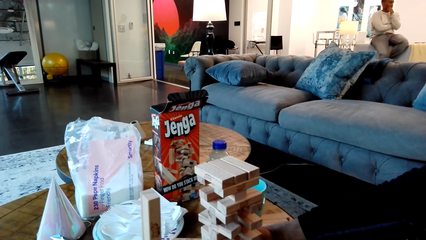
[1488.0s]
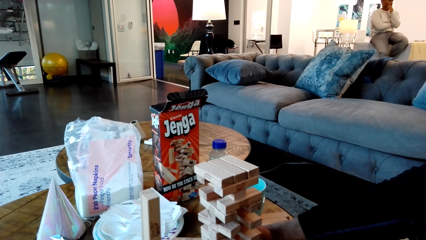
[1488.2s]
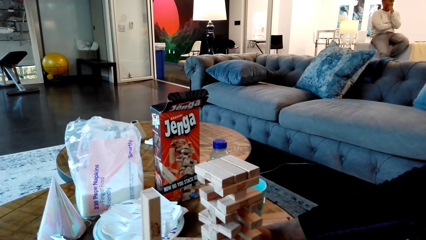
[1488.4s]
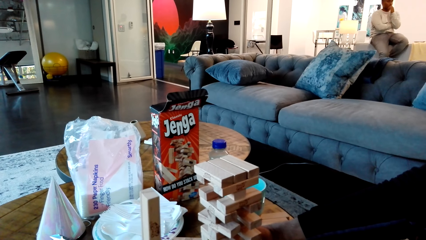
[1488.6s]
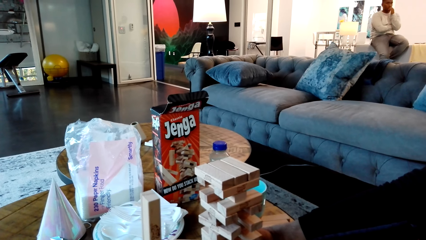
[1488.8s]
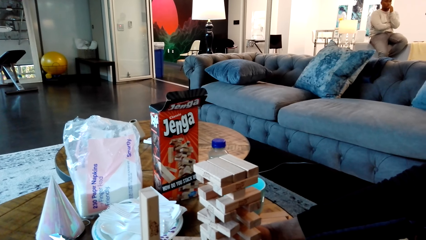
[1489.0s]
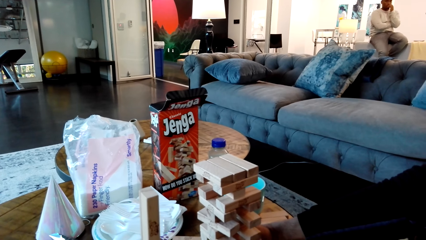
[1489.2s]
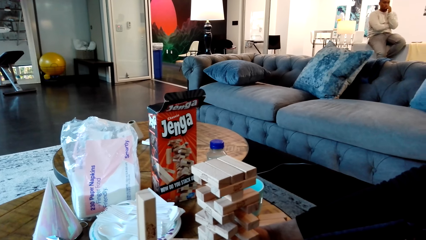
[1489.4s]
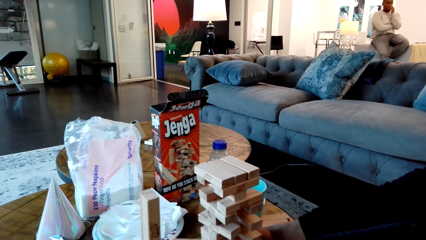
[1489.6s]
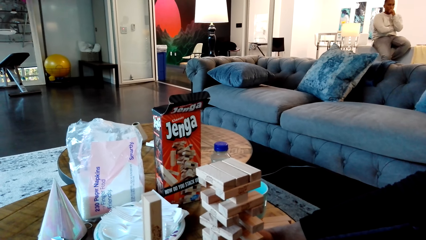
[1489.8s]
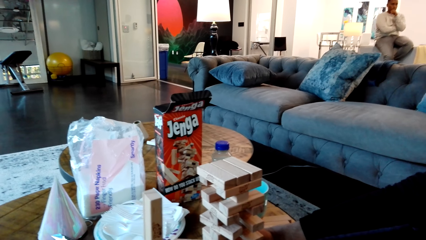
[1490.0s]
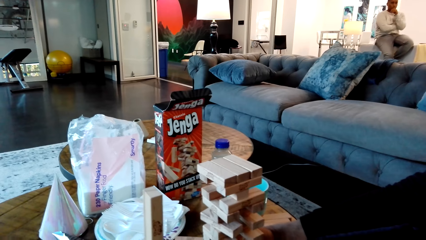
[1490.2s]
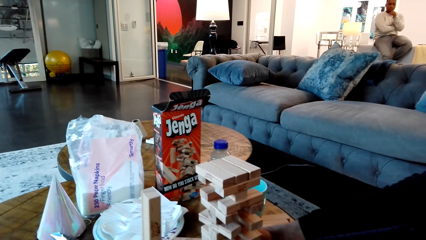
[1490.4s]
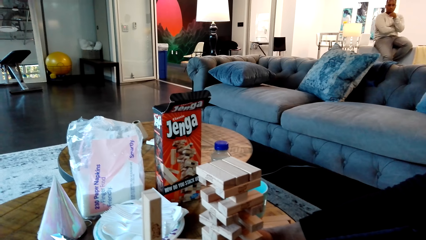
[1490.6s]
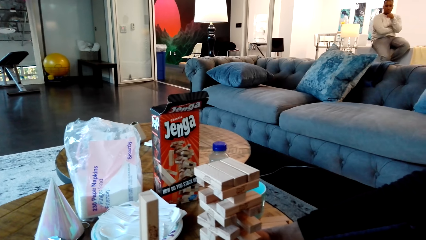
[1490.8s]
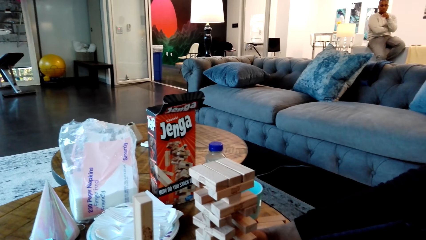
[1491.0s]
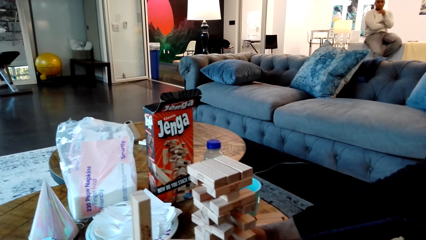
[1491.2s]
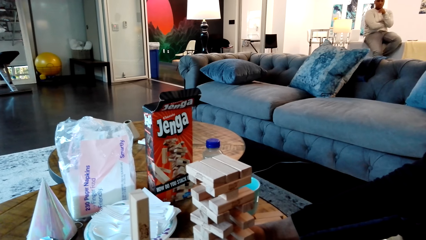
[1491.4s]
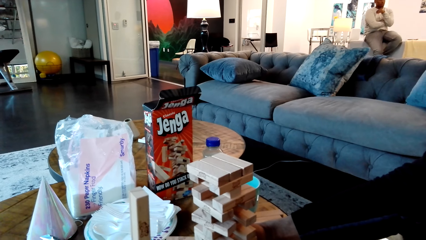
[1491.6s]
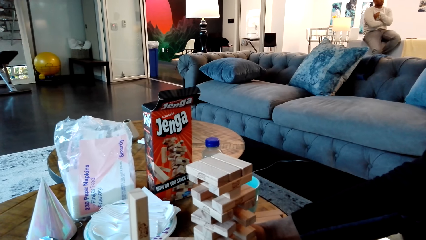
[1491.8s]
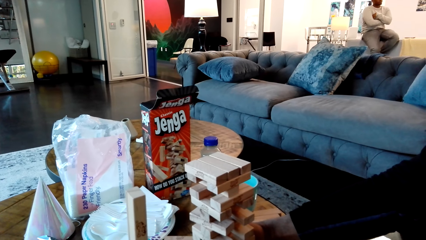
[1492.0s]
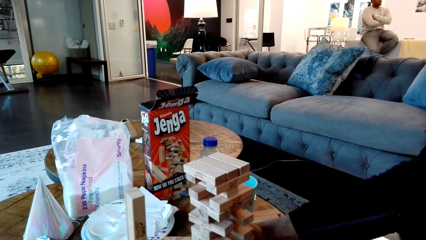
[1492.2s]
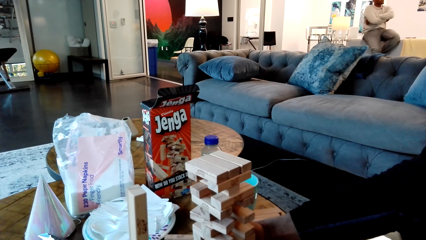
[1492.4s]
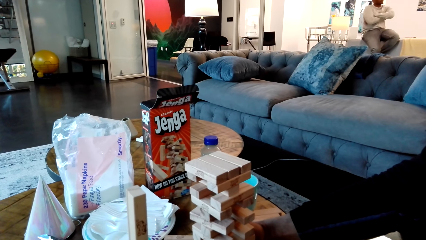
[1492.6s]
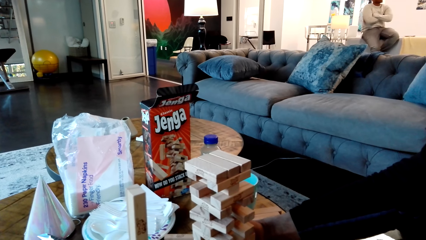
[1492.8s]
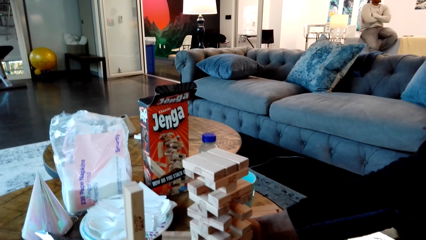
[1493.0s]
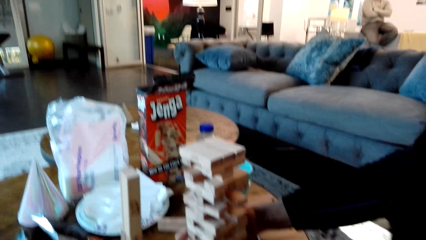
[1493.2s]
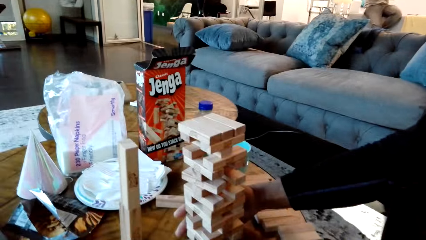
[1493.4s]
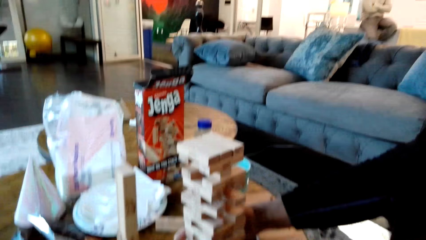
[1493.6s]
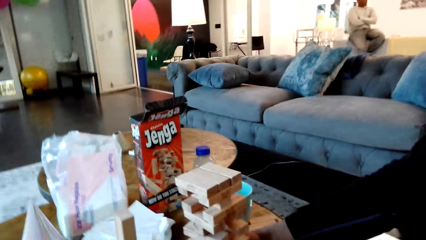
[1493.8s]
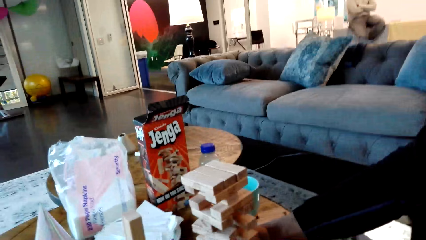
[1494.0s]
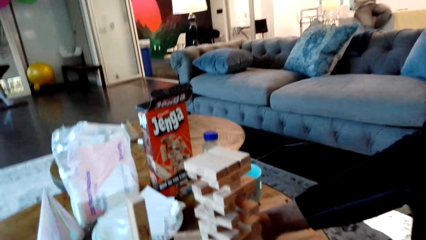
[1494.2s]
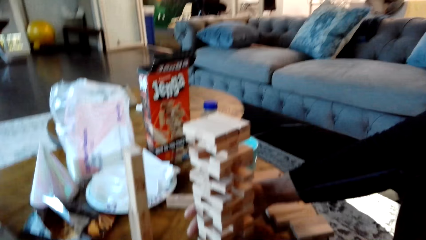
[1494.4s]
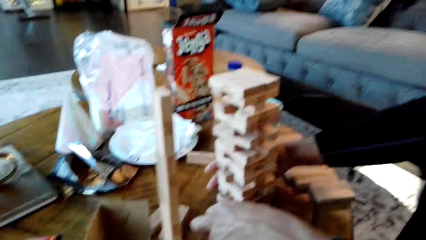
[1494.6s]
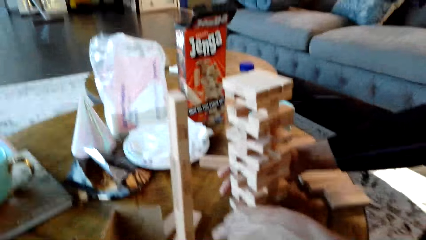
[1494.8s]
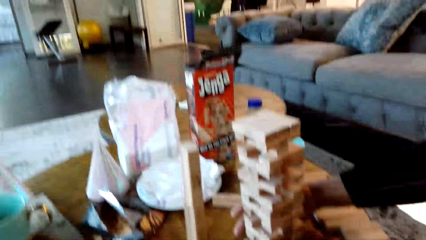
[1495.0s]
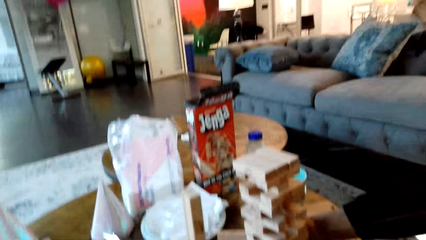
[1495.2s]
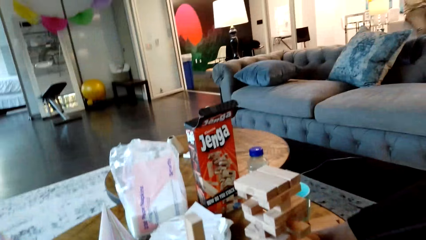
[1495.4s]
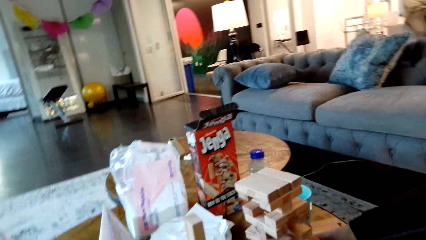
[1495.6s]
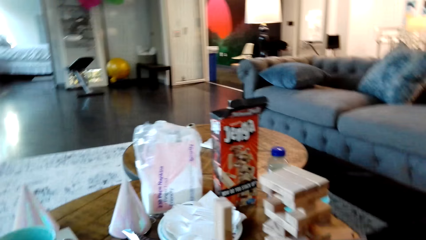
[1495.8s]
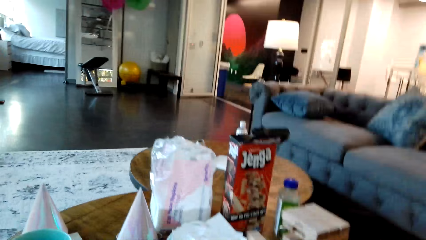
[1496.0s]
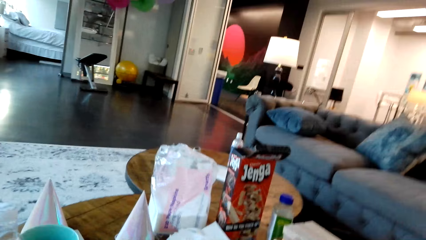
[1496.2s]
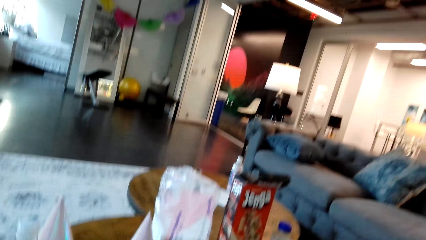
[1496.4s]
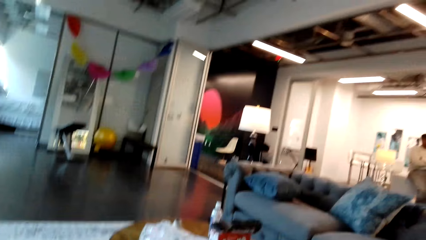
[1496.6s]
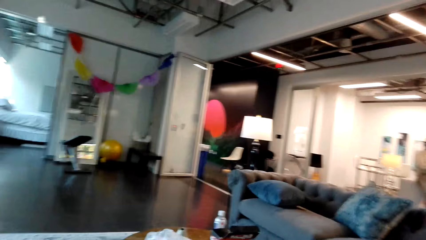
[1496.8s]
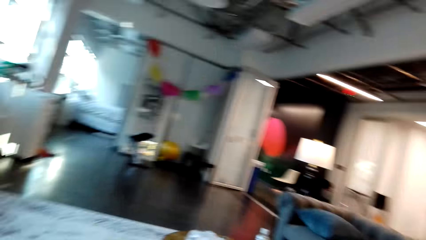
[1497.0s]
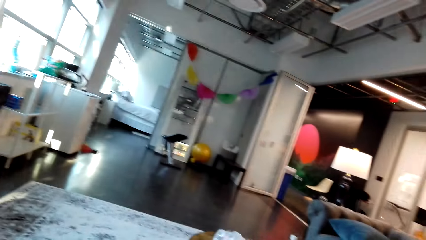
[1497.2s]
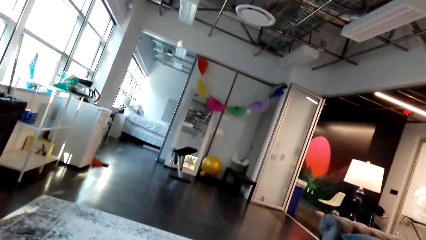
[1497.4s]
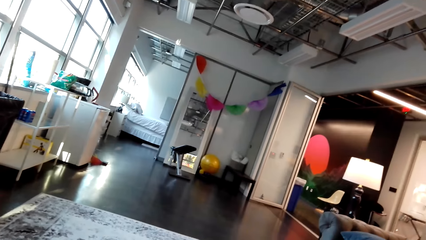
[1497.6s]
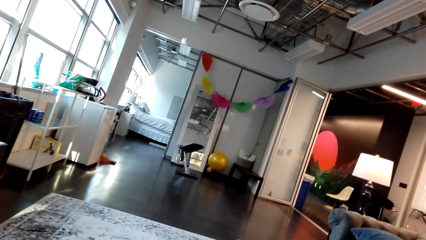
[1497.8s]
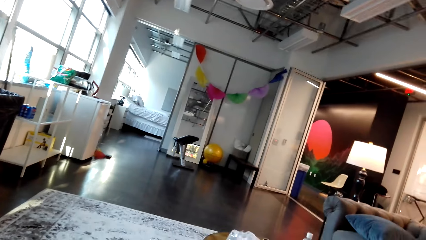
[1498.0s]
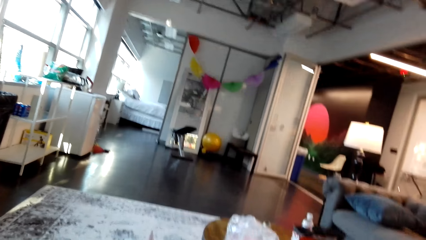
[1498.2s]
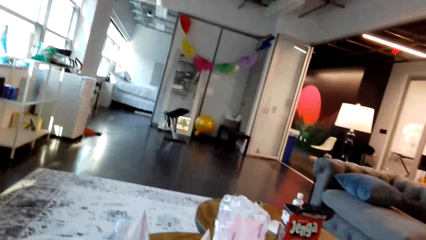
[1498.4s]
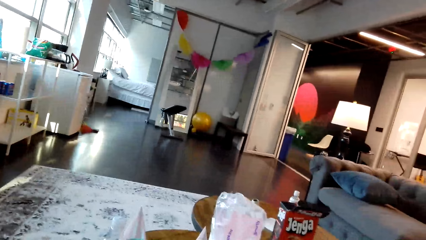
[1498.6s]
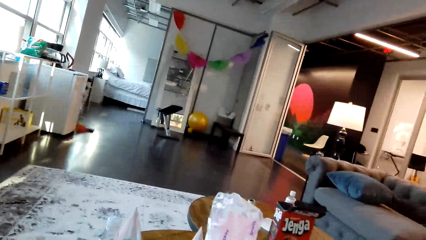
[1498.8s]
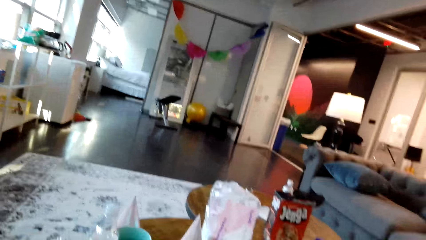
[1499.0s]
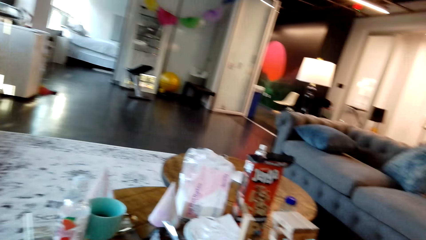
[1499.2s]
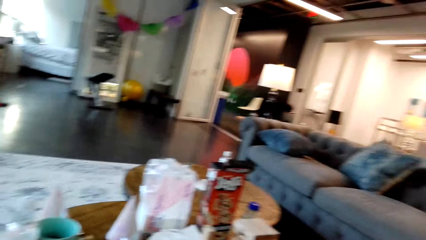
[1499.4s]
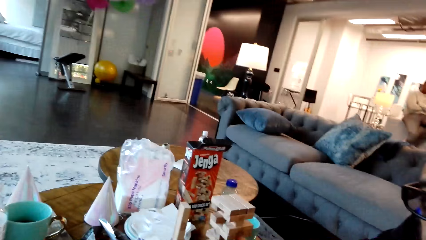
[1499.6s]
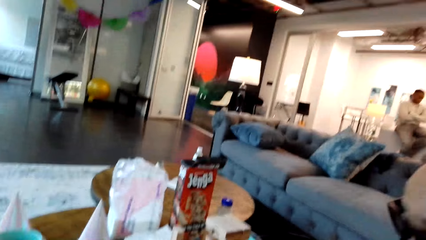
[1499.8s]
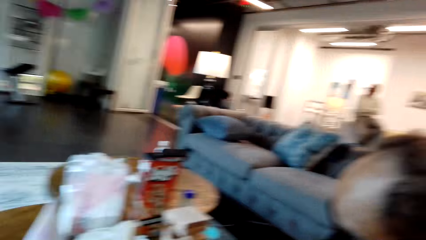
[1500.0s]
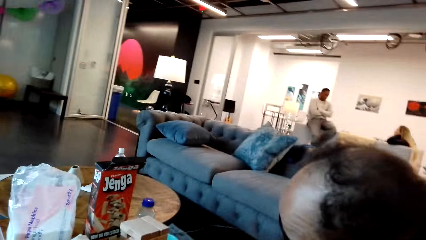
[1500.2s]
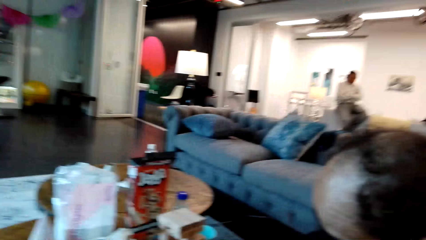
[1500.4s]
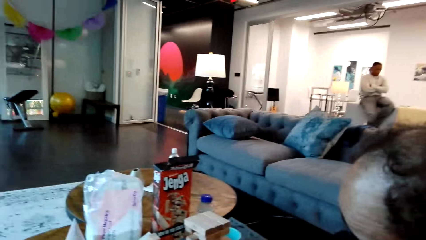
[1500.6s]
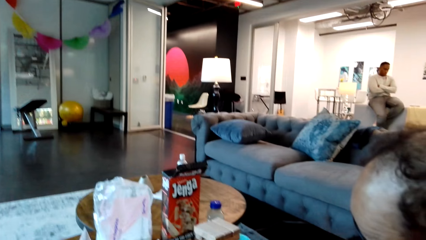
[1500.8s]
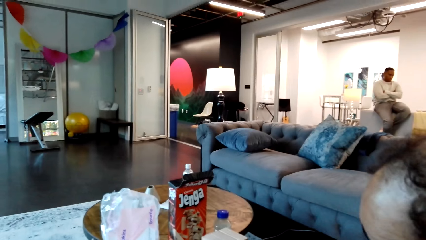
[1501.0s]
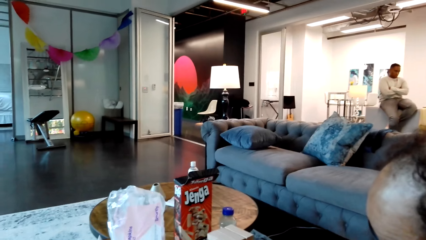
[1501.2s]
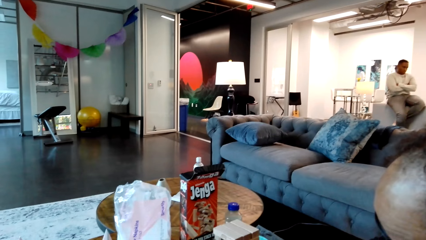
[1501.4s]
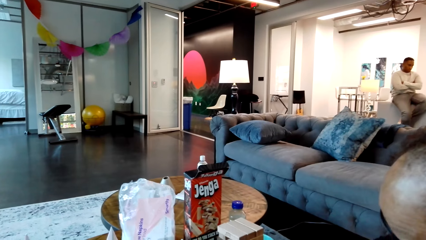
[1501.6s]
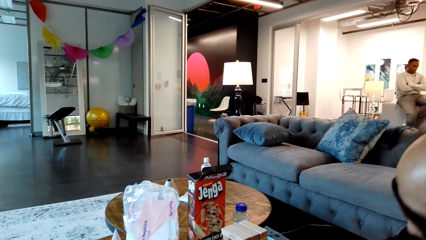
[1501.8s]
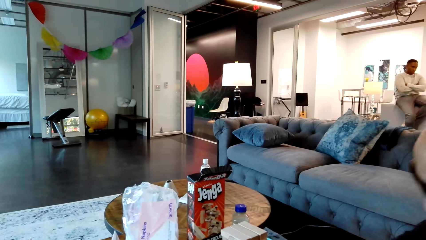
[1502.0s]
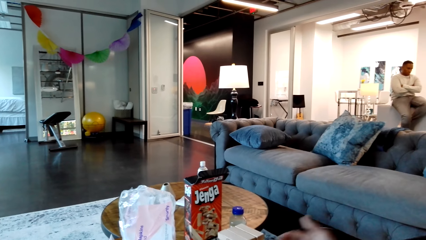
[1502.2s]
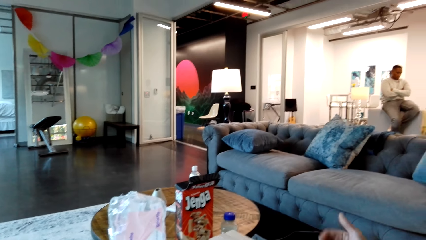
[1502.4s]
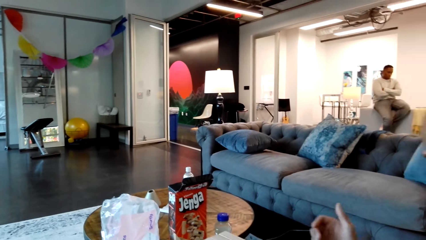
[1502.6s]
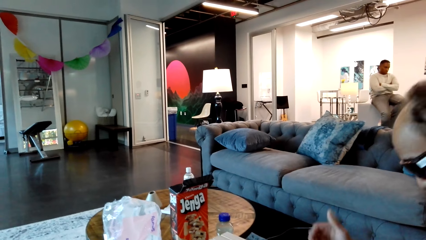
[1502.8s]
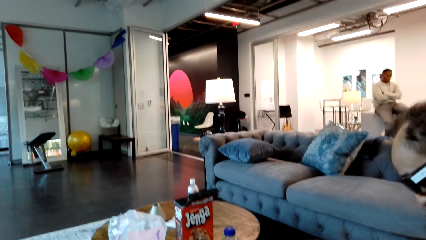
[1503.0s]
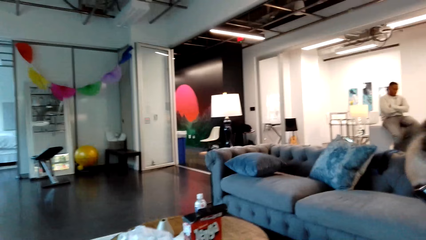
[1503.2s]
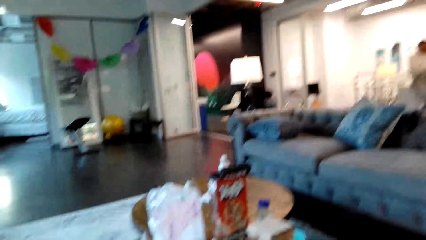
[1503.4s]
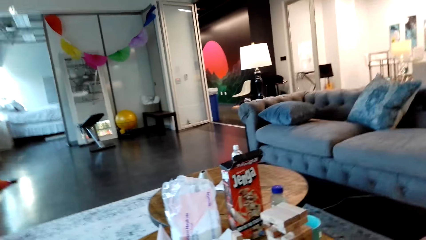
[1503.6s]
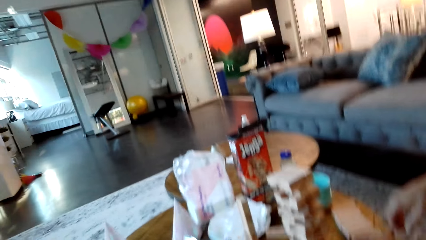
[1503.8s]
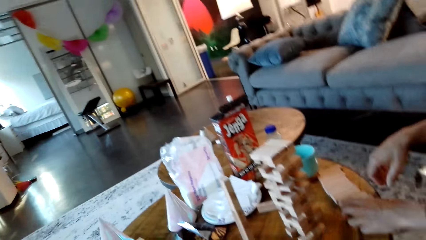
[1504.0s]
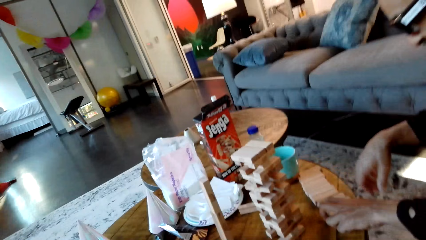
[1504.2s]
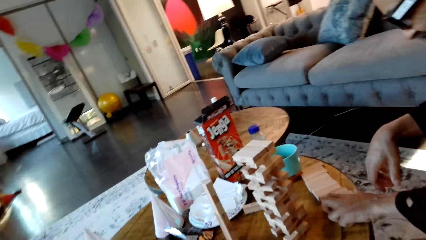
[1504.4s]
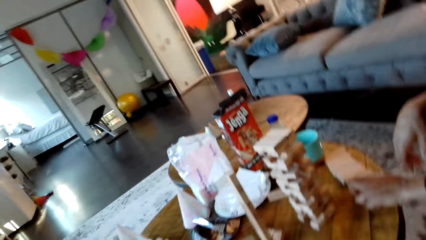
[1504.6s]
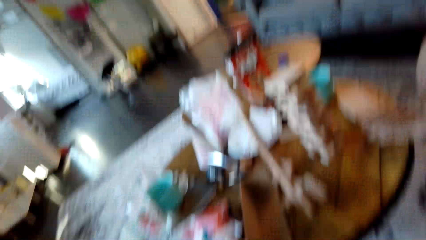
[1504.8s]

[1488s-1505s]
A man moves the blocks. The man grabs a jenga block from the table. The camera wearer looks around the house. The man looks at the blocks and moves his hand.
